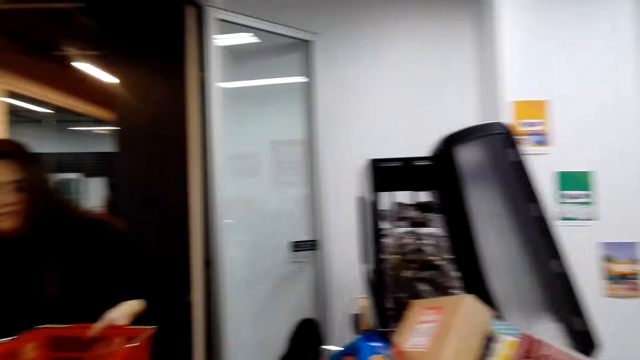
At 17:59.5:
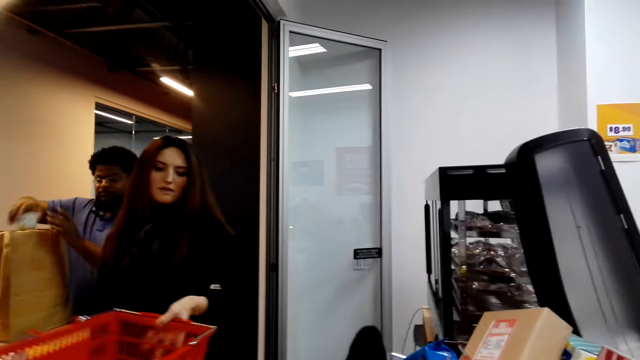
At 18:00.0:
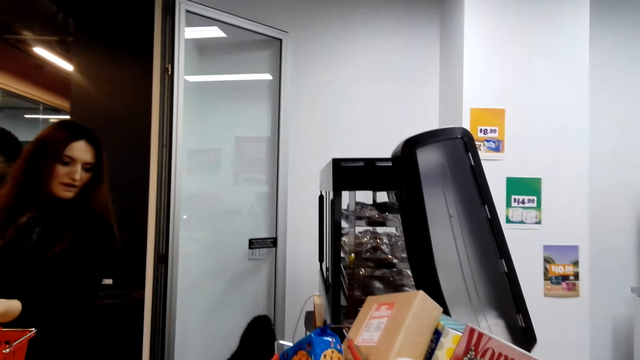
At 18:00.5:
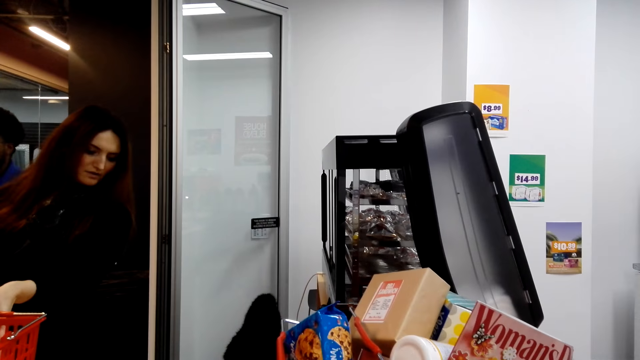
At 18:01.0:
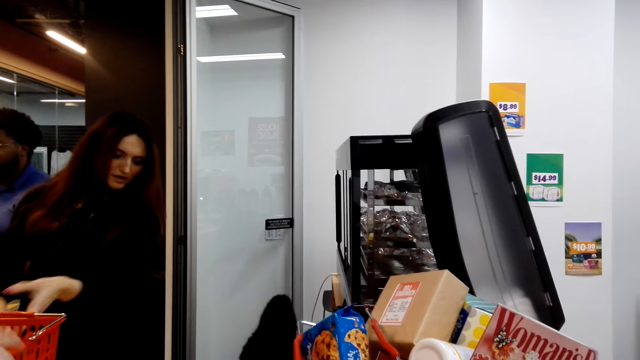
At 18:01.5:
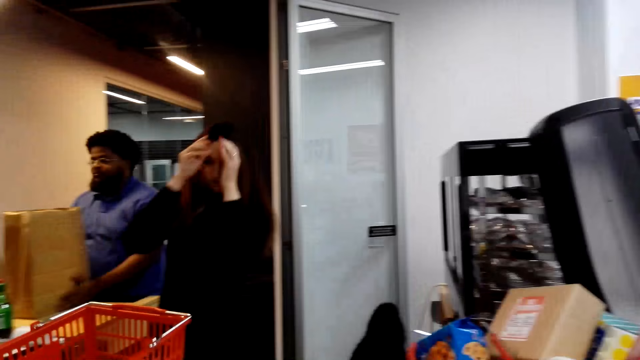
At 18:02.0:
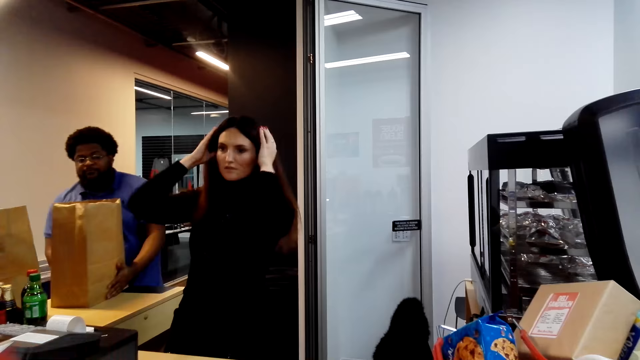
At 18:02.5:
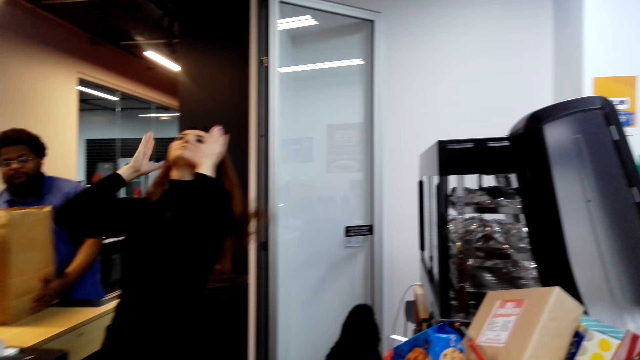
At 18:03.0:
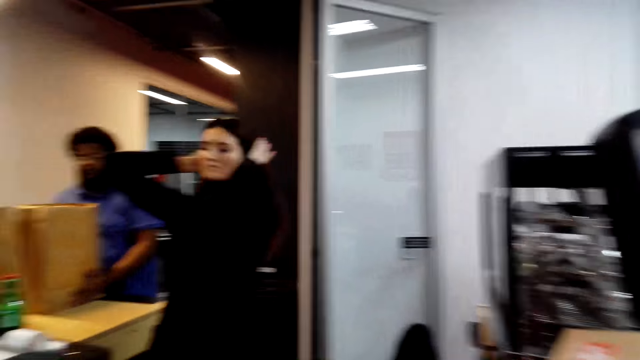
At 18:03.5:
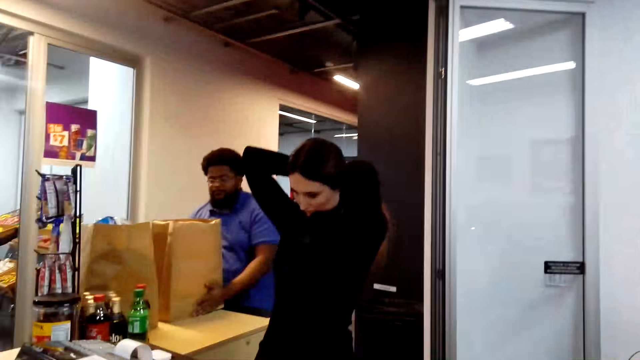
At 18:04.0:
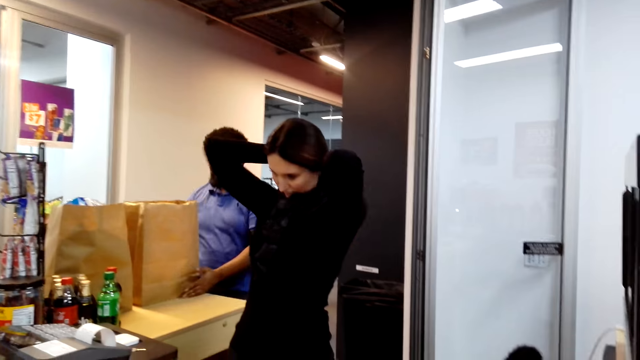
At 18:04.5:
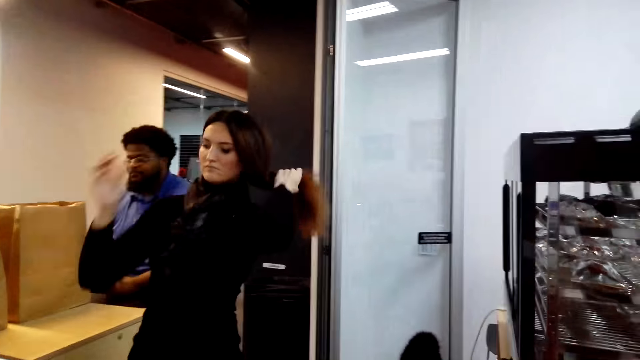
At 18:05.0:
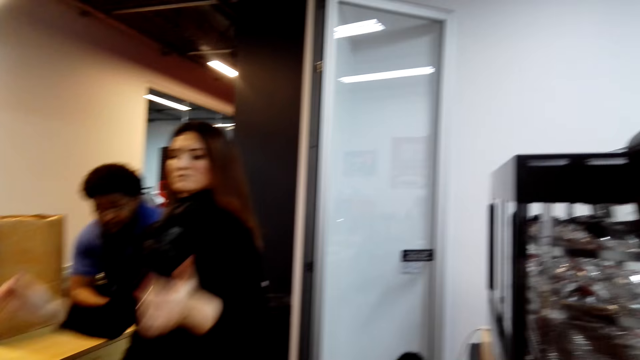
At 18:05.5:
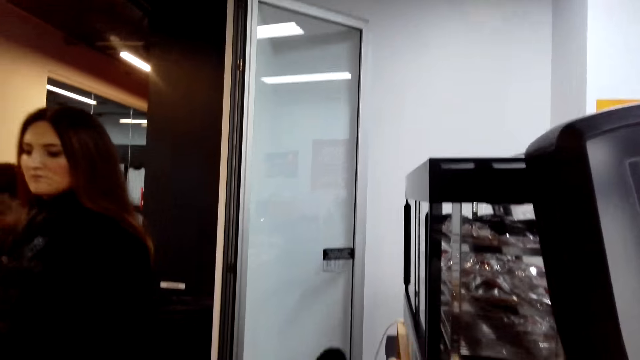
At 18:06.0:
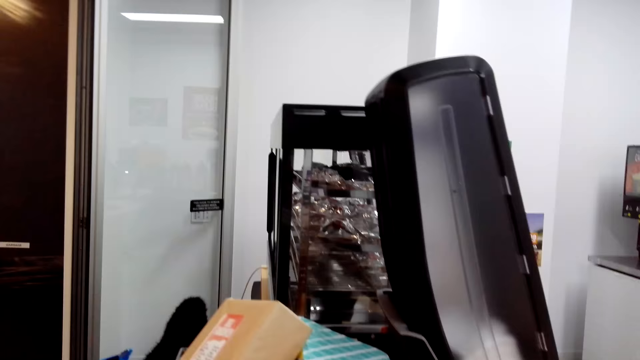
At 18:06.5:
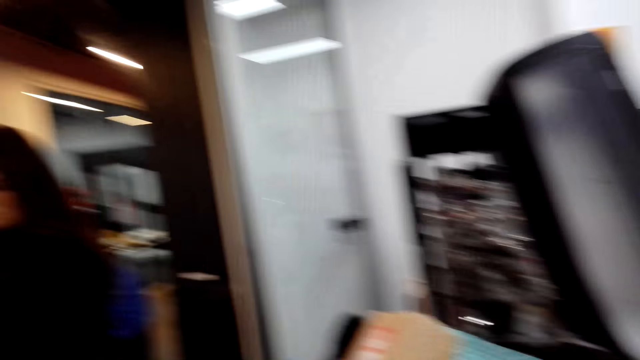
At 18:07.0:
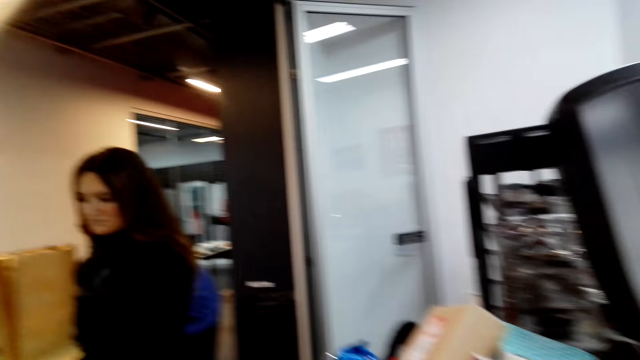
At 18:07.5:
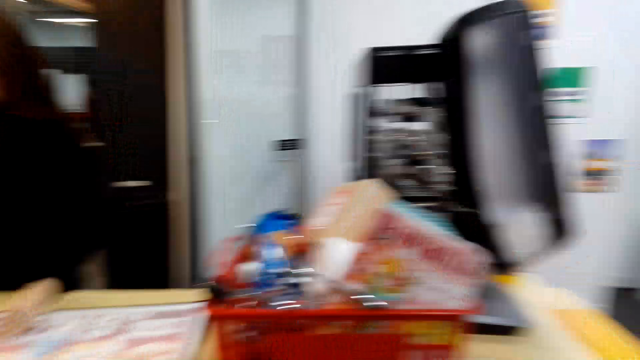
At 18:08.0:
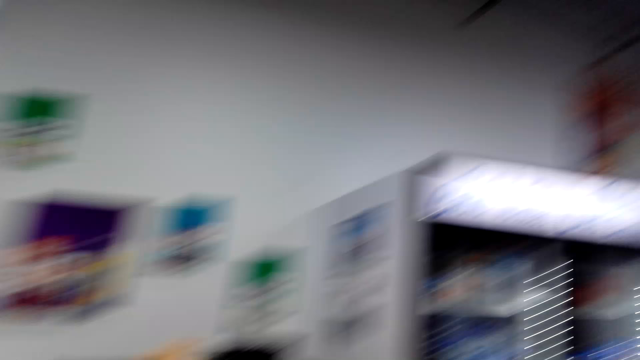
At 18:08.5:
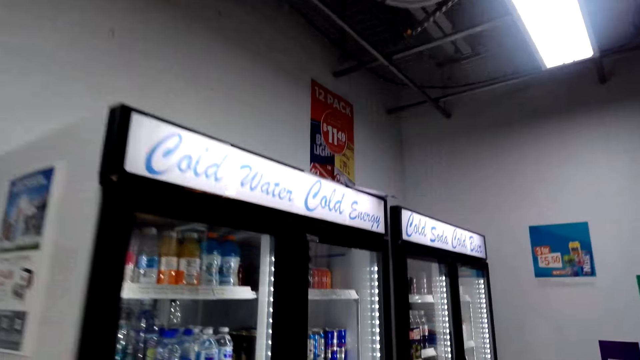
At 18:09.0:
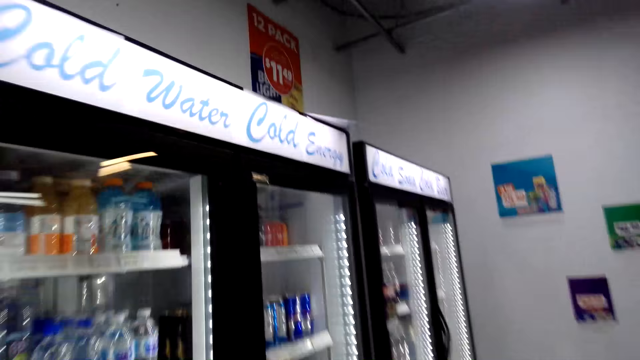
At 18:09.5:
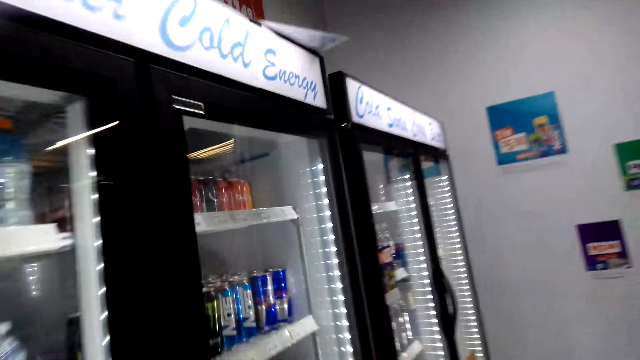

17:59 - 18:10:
A lady pushes a shopping basket on the counter. The camera wearer pulls the basket from the counter. The lady adjusts her hair with both hands at the counter. A man holds a khaki shopping bag at the counter. The camera wearer walks around in the store.

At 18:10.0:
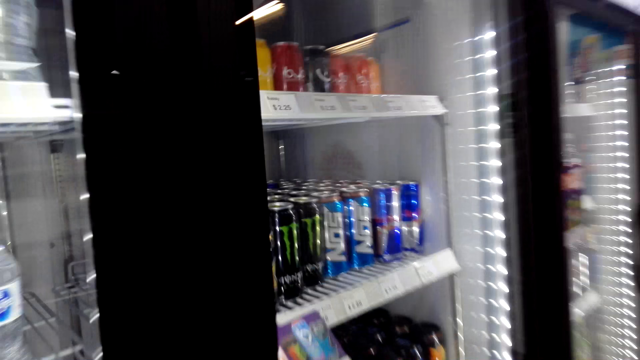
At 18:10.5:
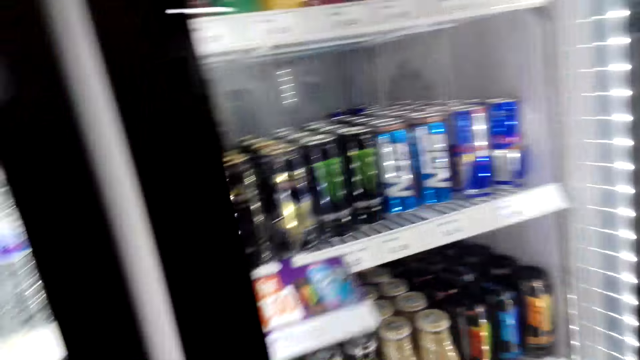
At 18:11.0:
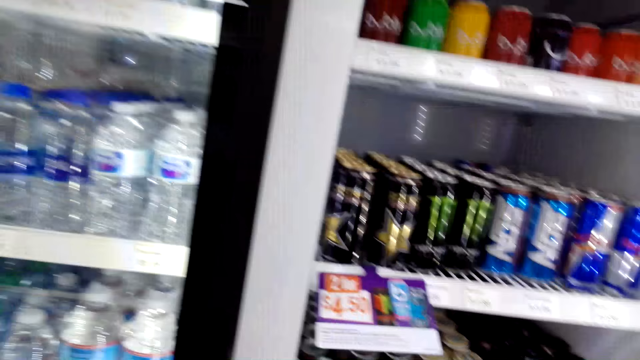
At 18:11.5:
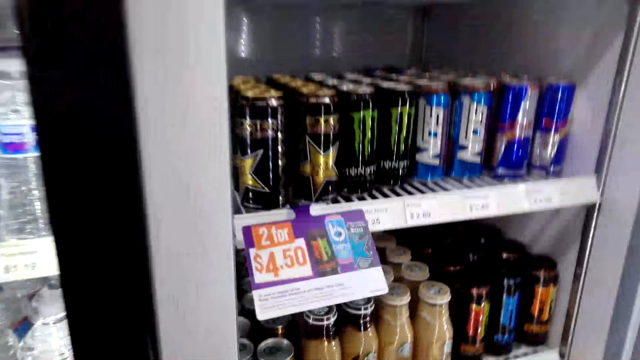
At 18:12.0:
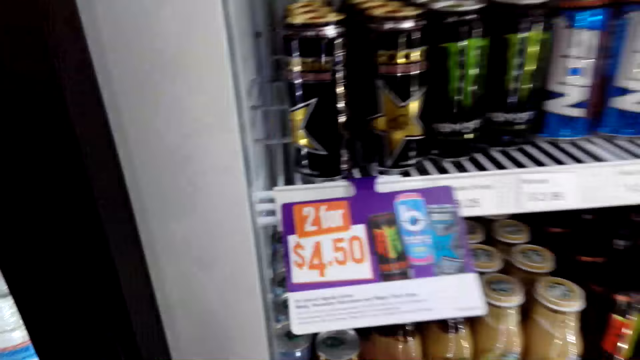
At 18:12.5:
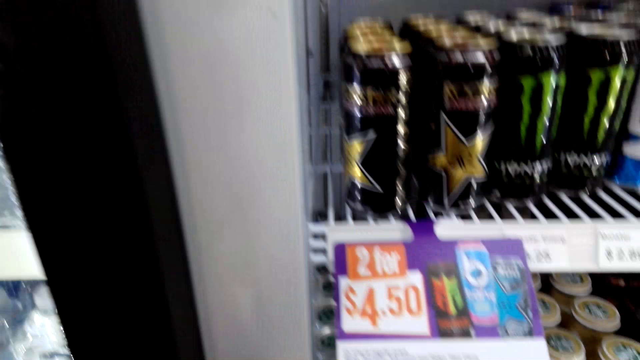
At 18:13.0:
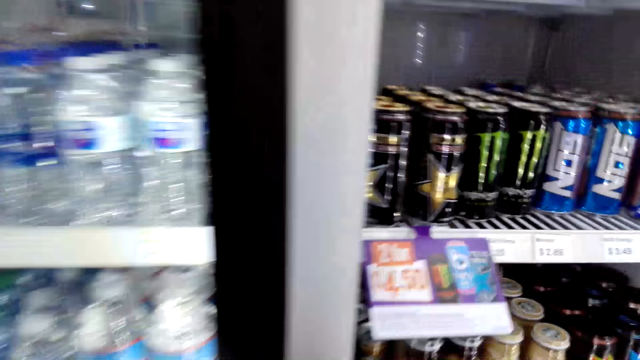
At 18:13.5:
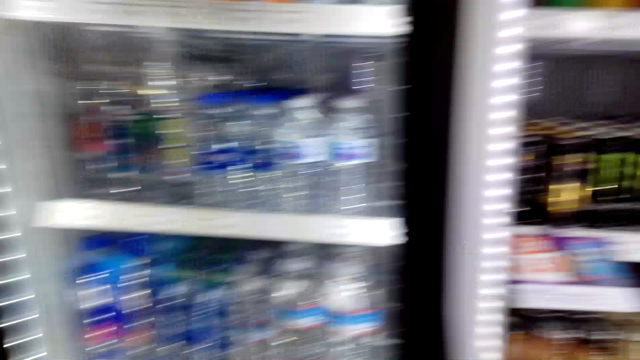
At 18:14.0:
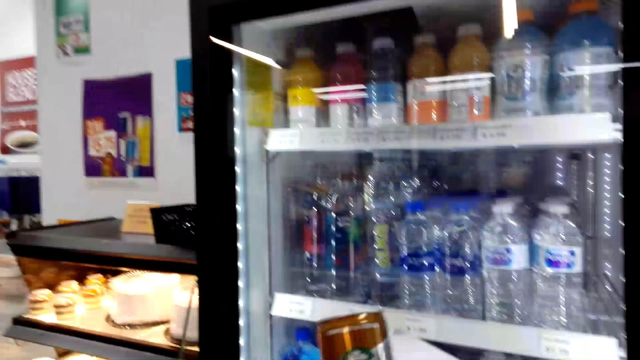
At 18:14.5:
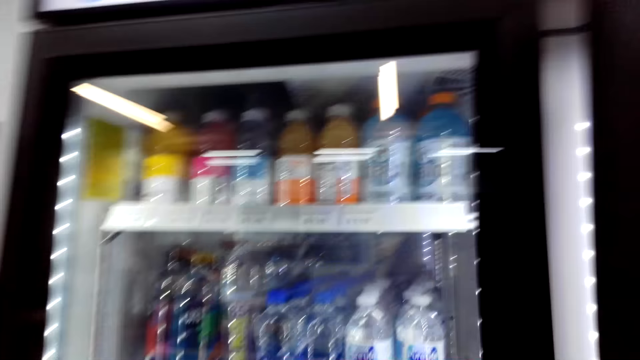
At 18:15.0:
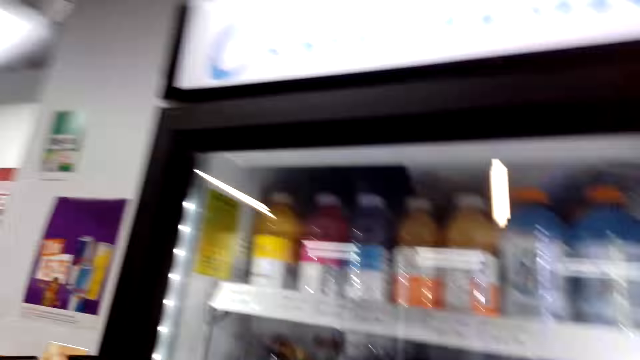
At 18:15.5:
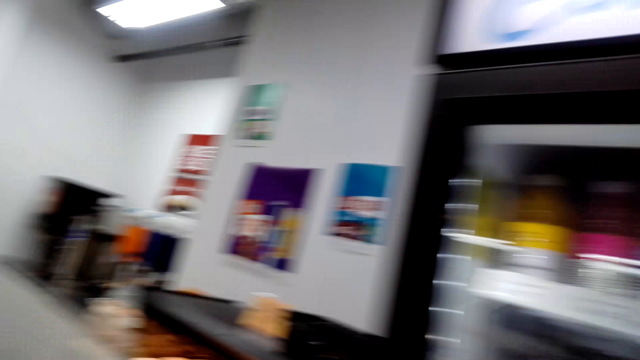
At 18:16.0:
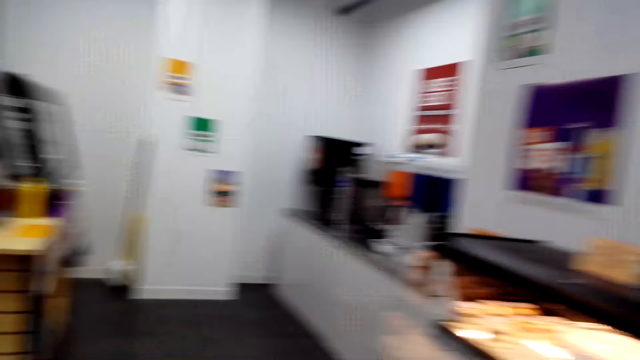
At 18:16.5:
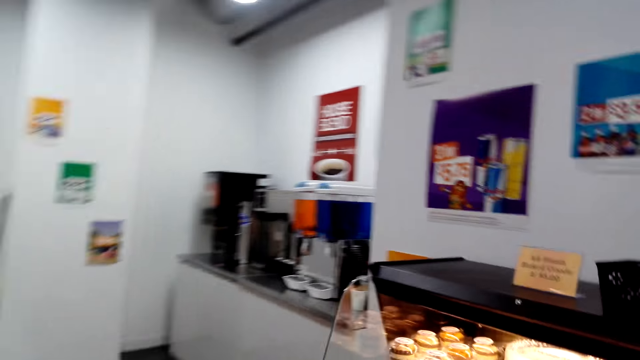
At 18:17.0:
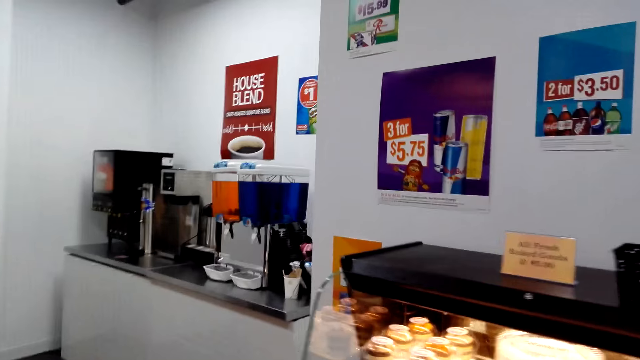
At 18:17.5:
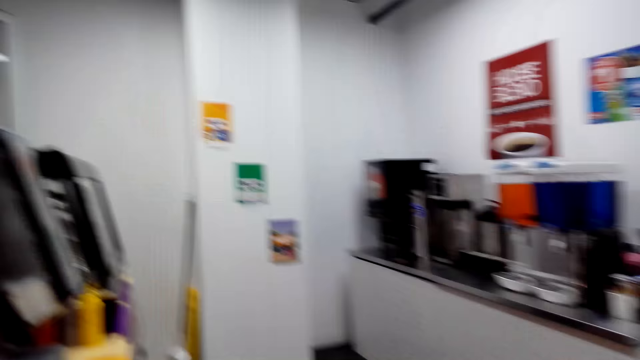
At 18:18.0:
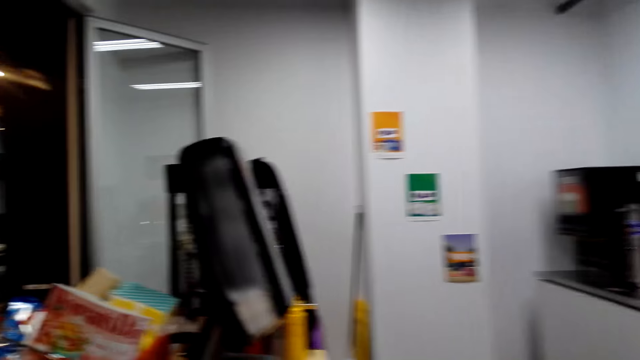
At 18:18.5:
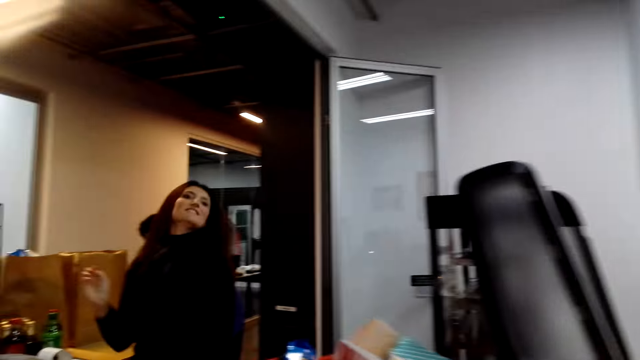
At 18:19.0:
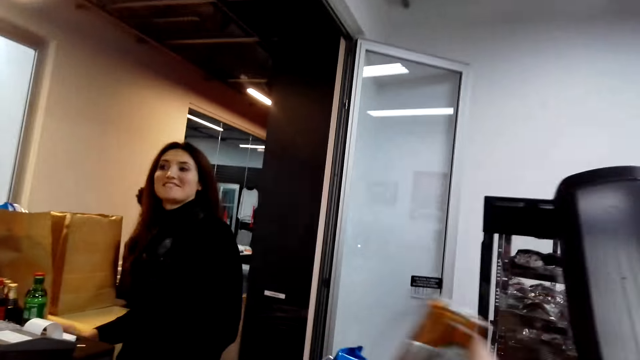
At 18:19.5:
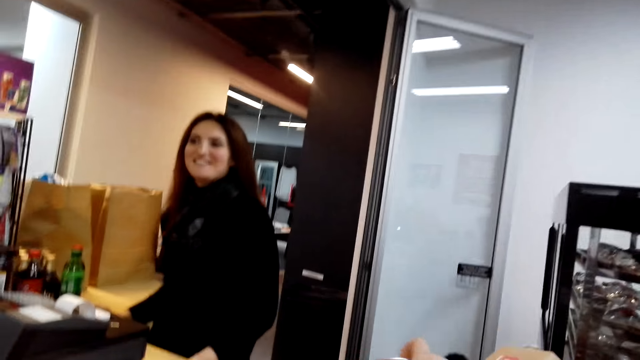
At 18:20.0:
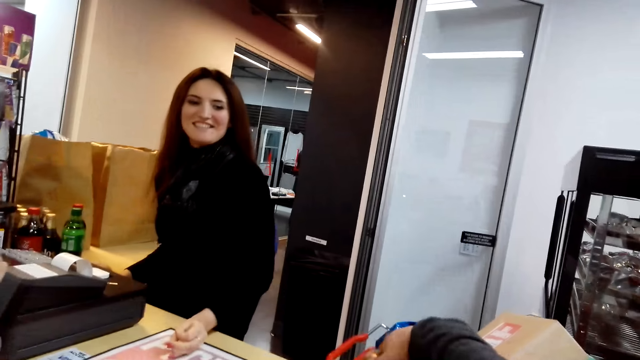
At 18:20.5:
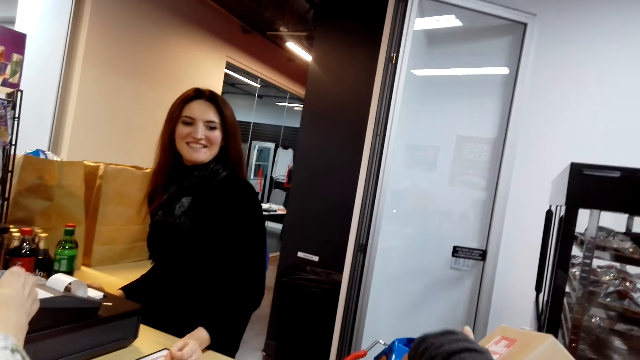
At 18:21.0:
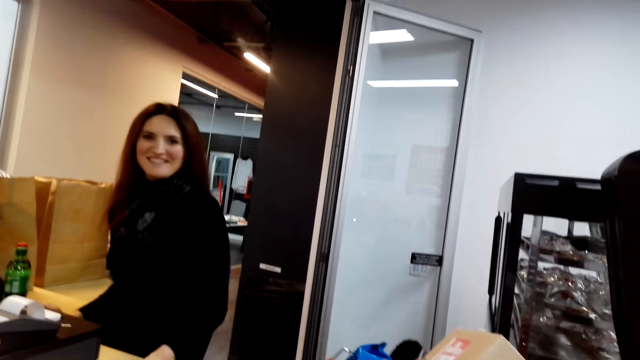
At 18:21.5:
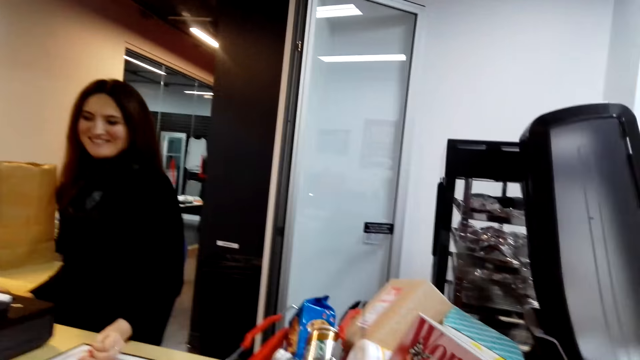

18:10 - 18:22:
The camera wearer opens a glass fridge in the store. They pick a Doubleshoot energy. They hold a can of something in the store. They walk around in the store. They walk around in the store again. A lady stands in the counter. The camera wearer puts the Doubleshoot energy in the shopping basket.
